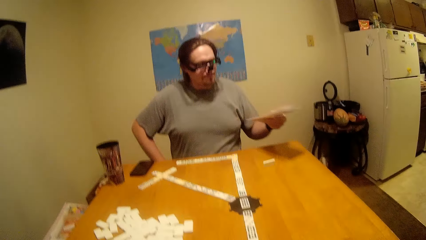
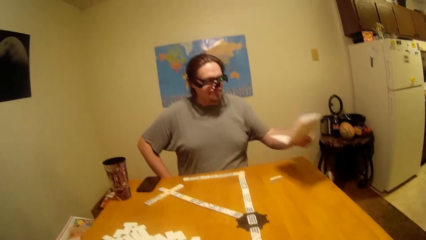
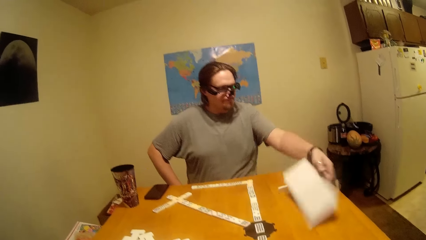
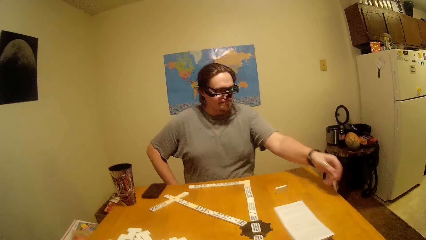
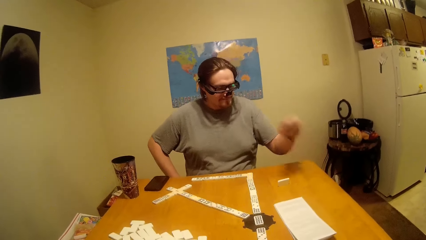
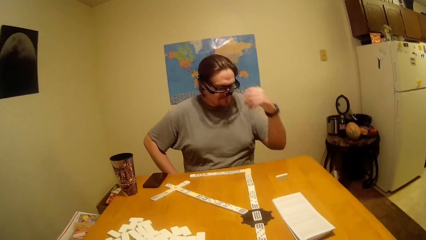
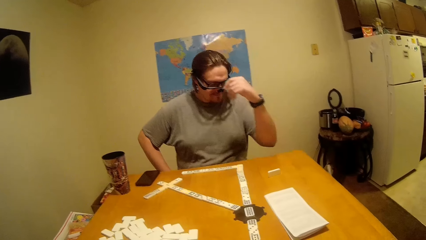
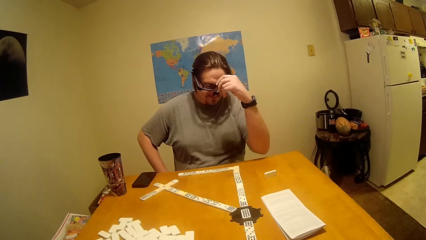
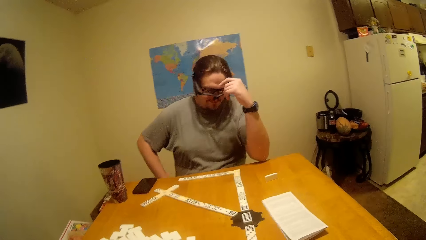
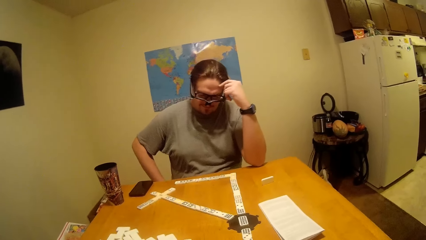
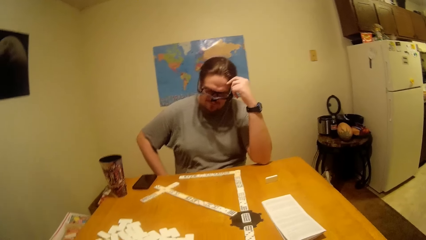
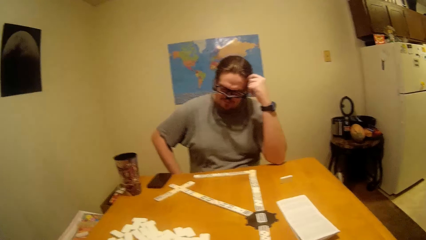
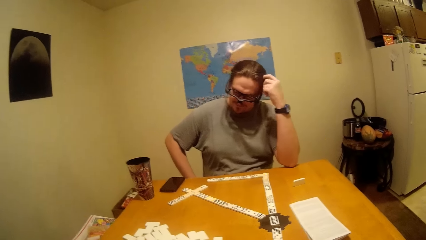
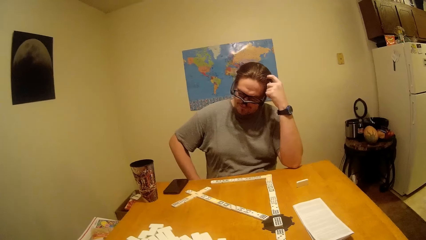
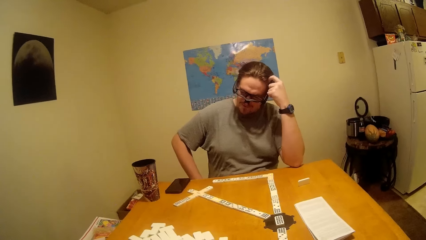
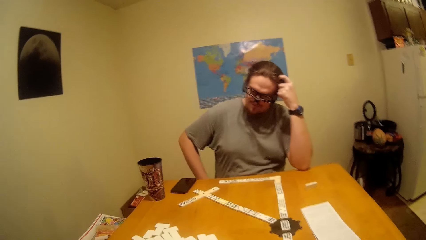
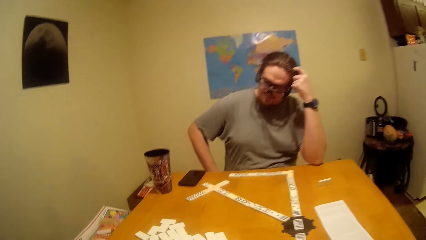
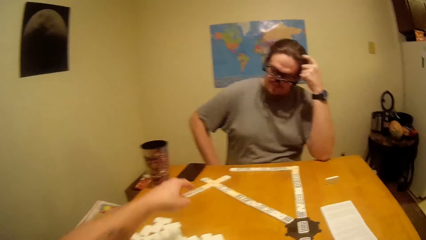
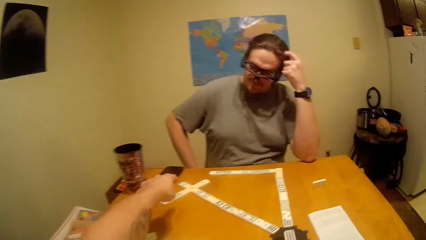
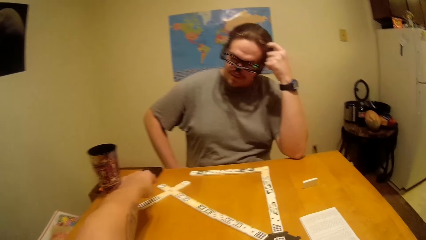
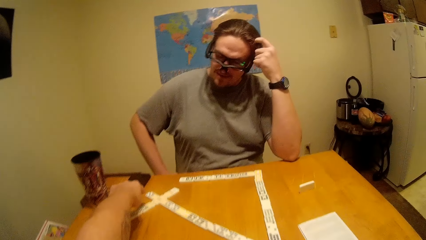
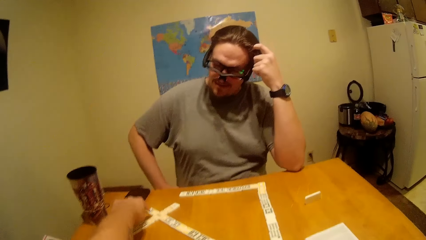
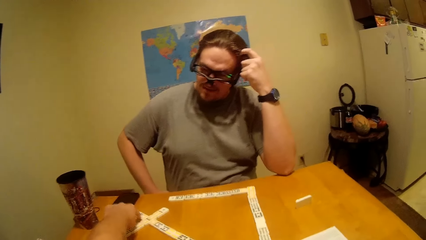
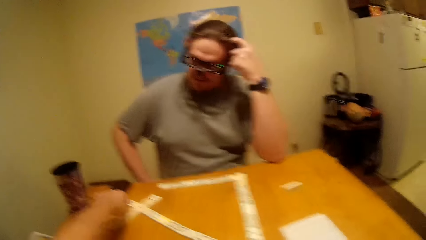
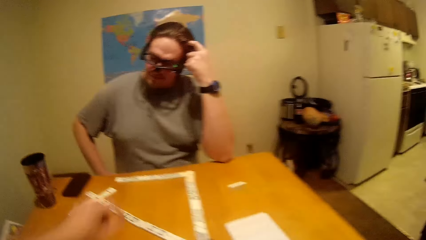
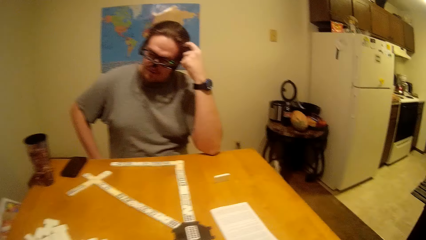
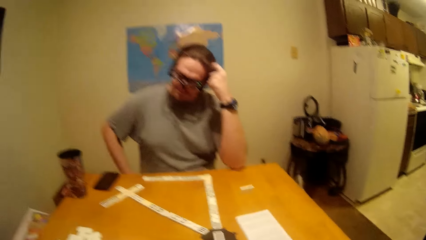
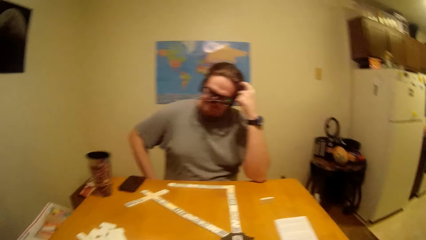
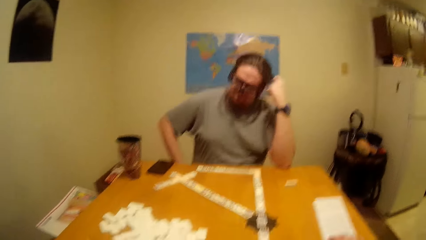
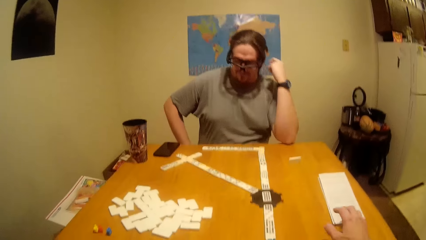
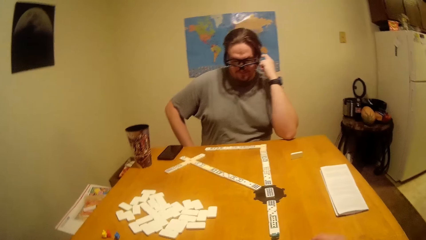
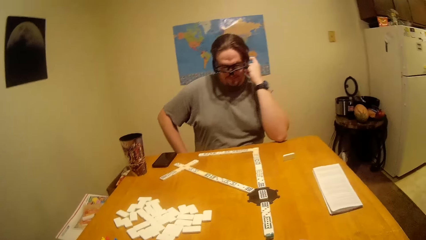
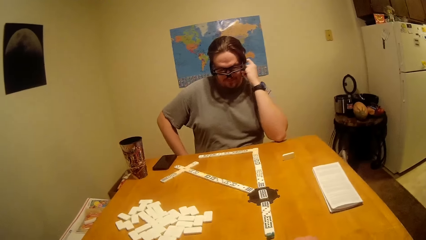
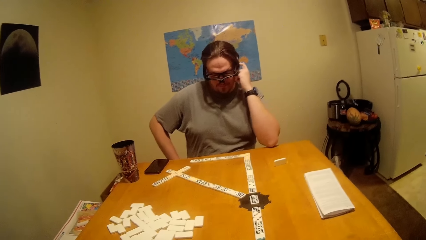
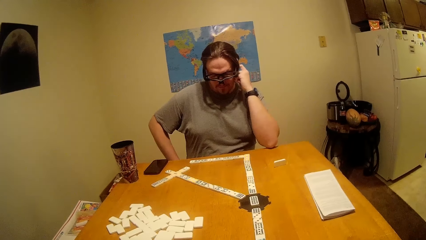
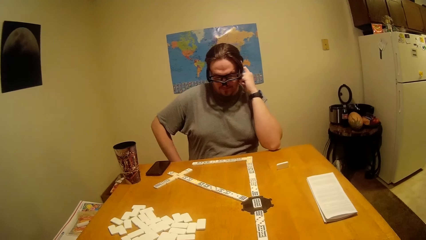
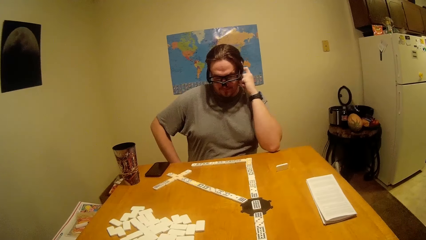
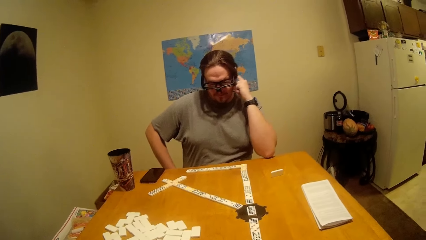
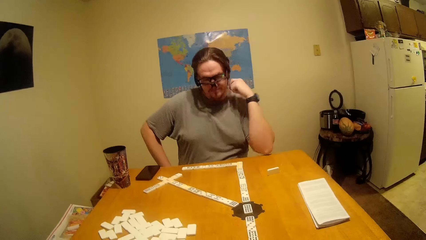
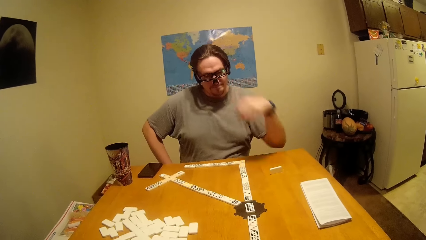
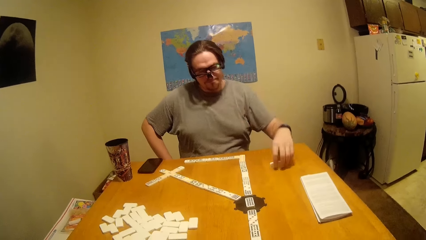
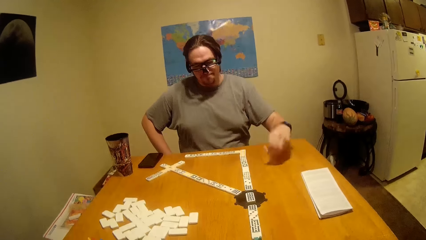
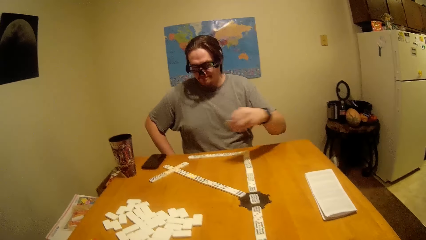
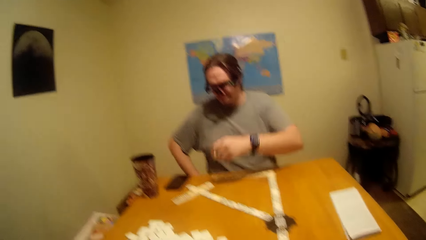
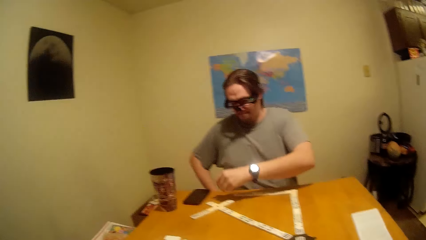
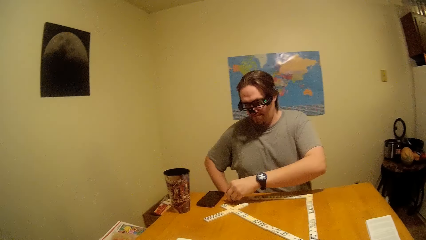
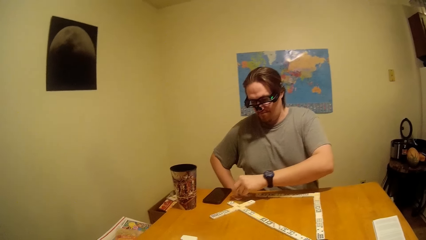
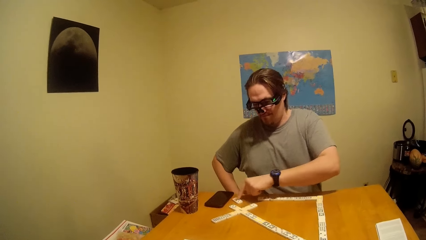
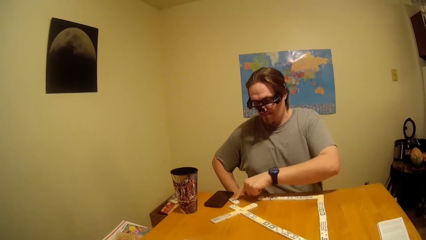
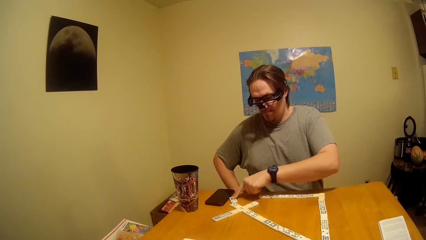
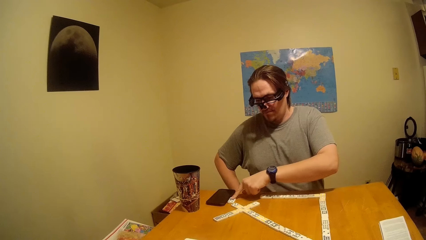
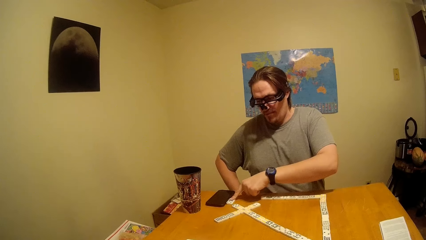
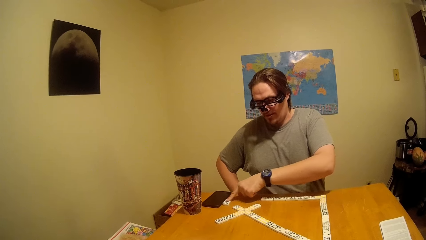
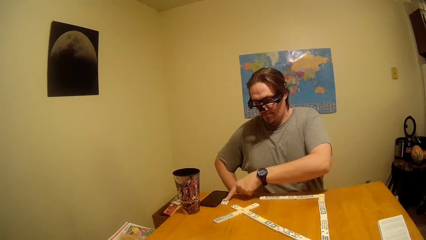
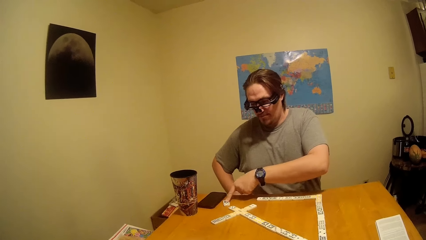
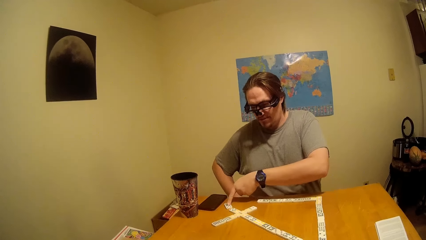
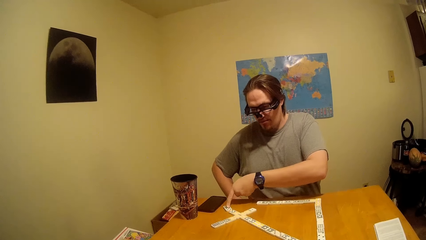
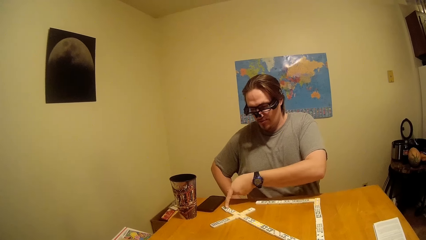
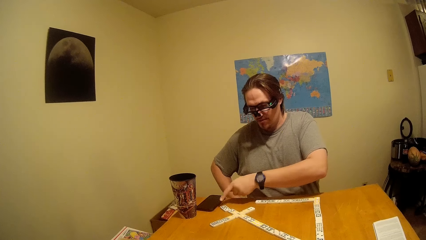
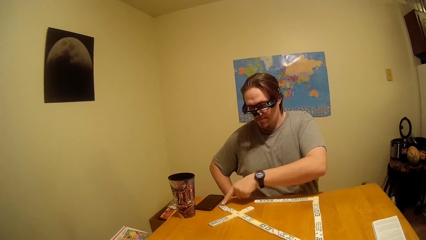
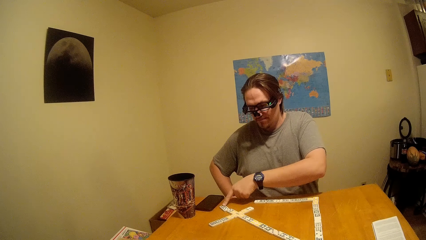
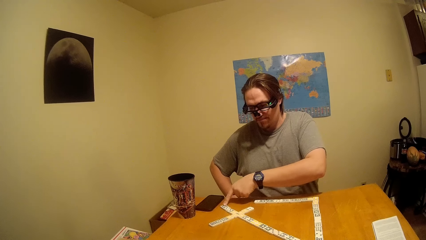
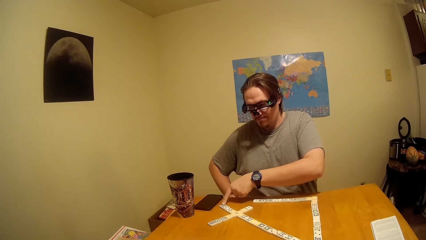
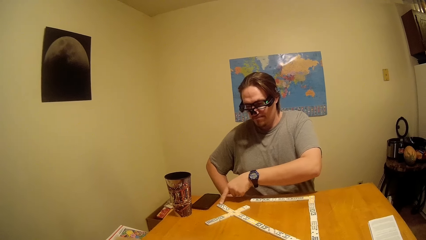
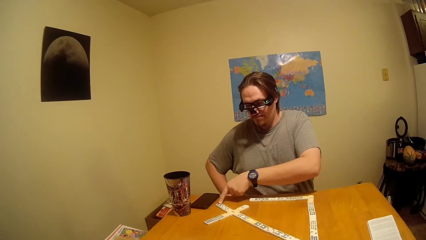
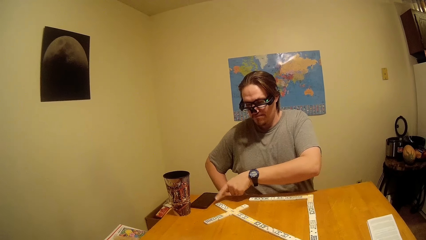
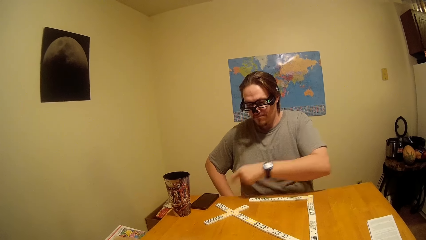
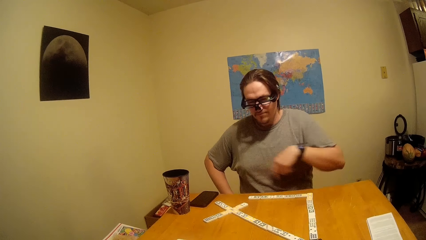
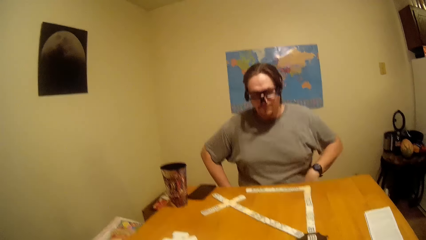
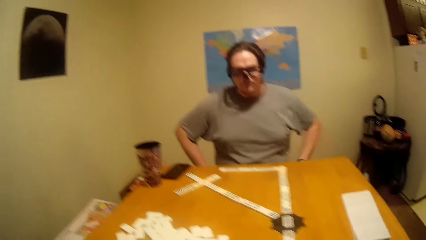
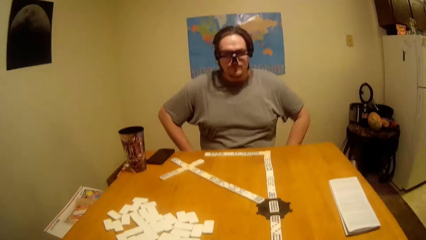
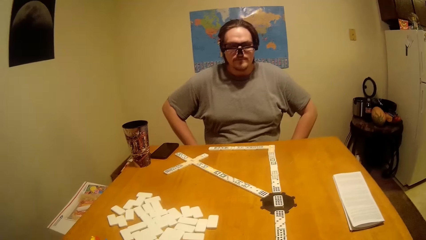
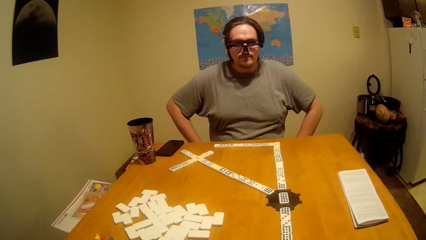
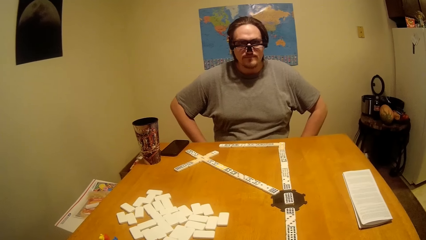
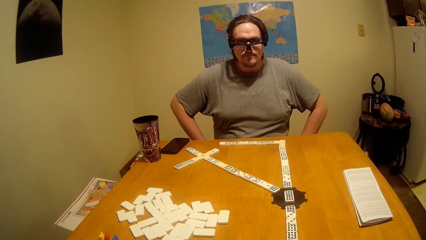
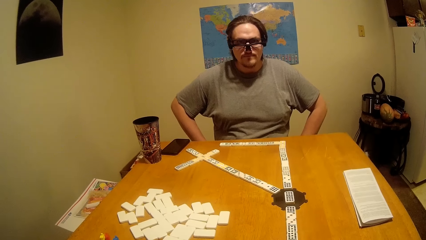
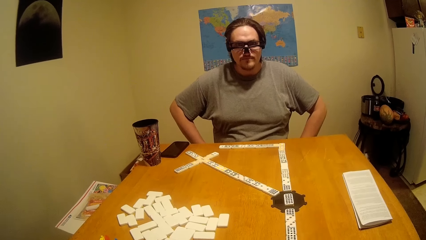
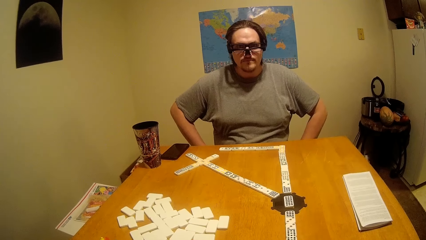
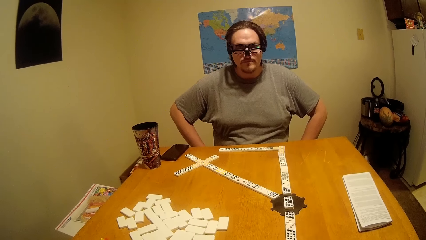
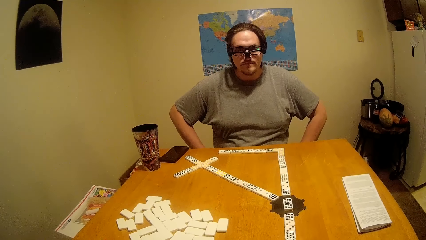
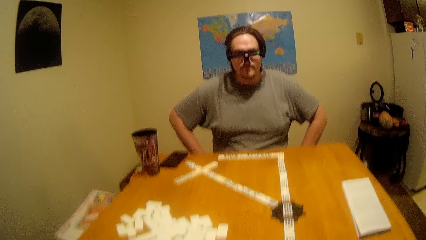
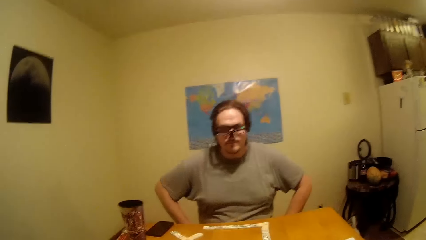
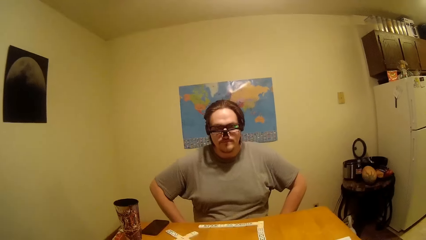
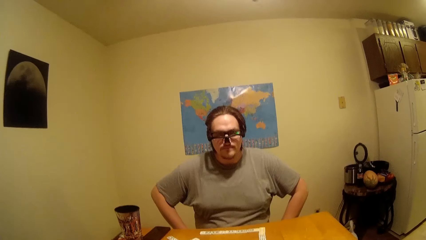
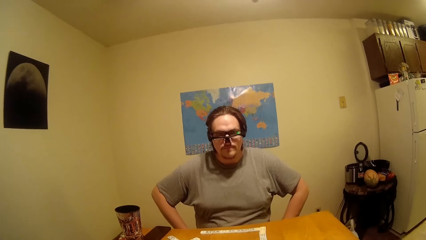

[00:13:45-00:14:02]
A man puts the manual on the table. The man throws paper on the table. The camera wearer clears his throat. The man scratches his head. The camera wearer stretches his left hand towards the dice balls. He points at the dice. He moves the paper away on the table. The man picks up a dice ball on the table and places the dice ball along the other dice balls on the table.
